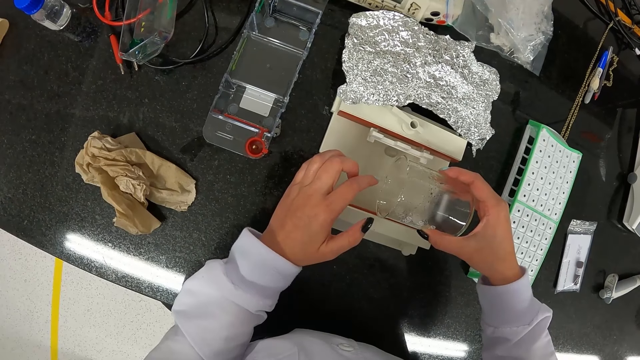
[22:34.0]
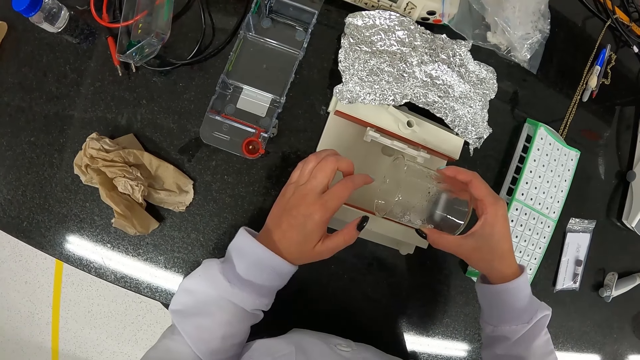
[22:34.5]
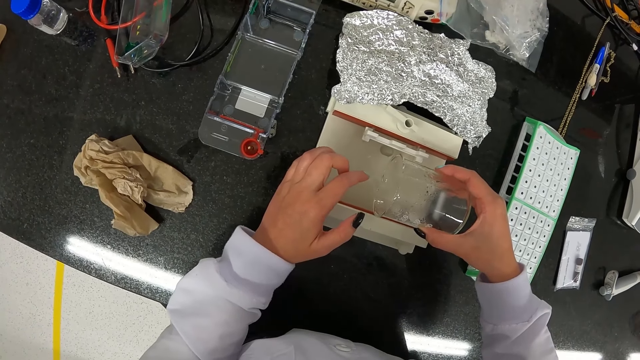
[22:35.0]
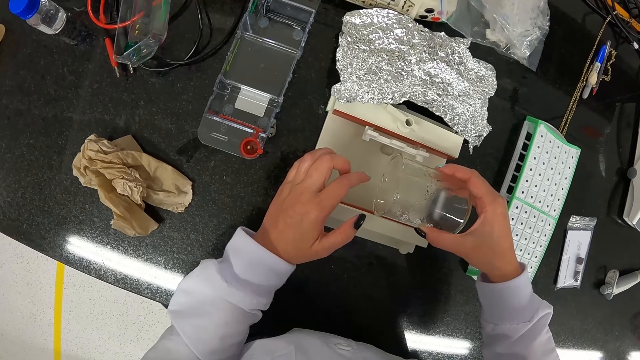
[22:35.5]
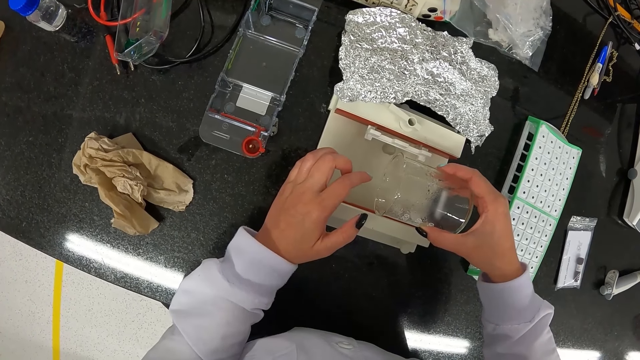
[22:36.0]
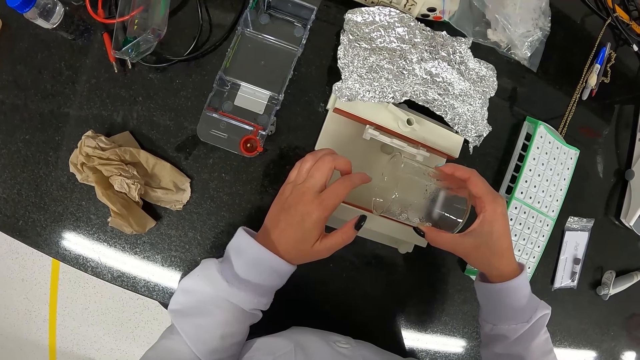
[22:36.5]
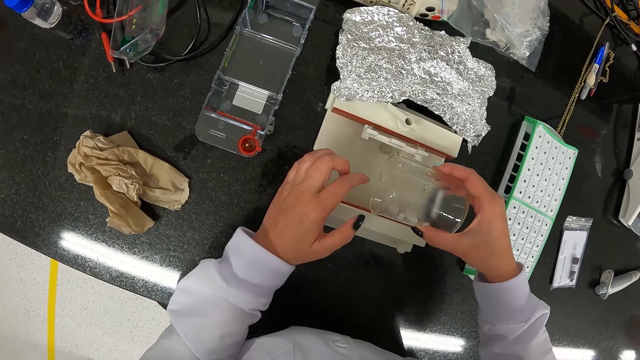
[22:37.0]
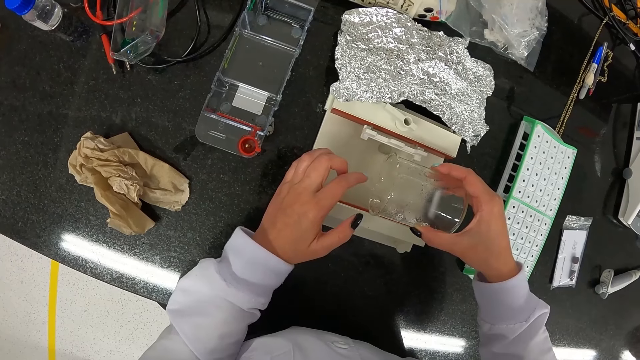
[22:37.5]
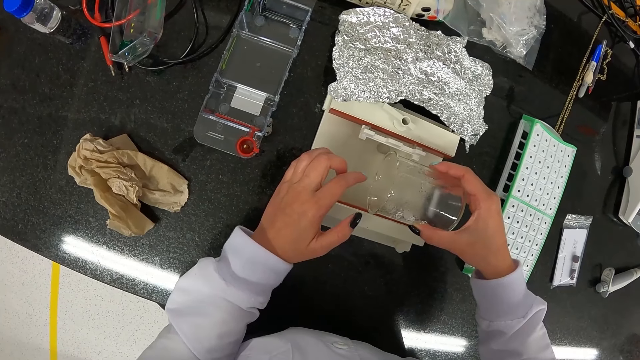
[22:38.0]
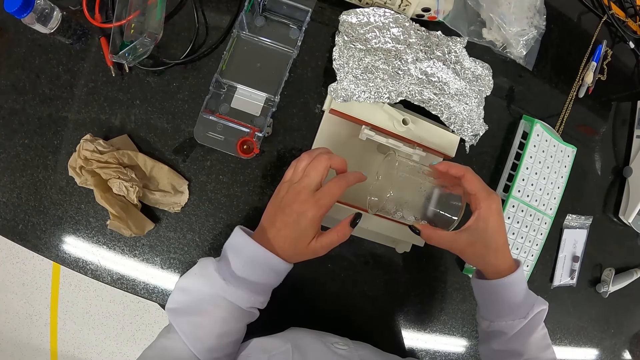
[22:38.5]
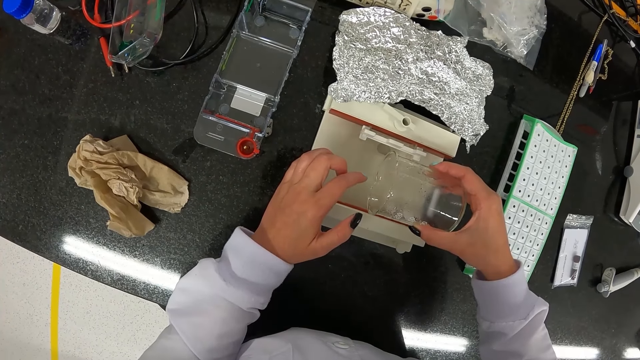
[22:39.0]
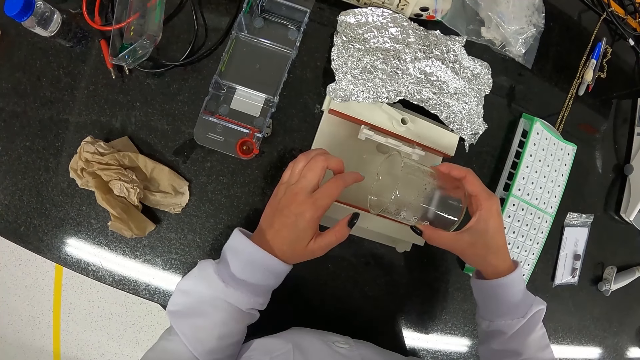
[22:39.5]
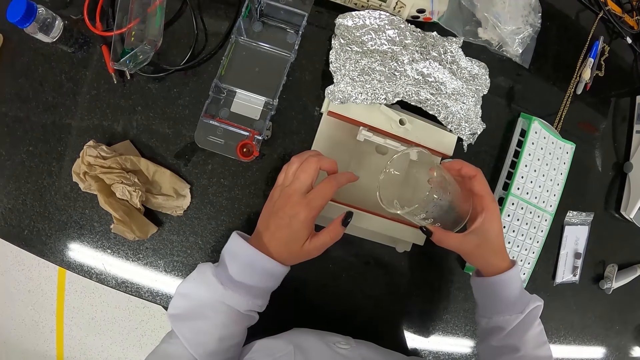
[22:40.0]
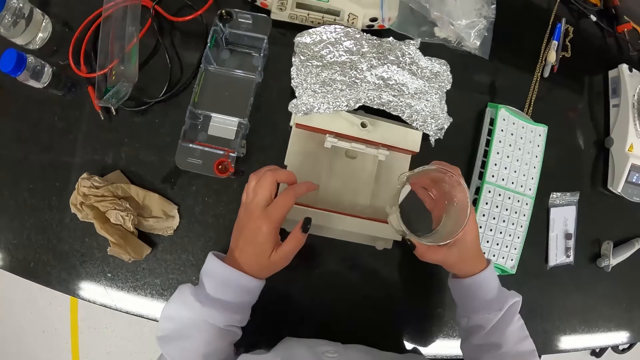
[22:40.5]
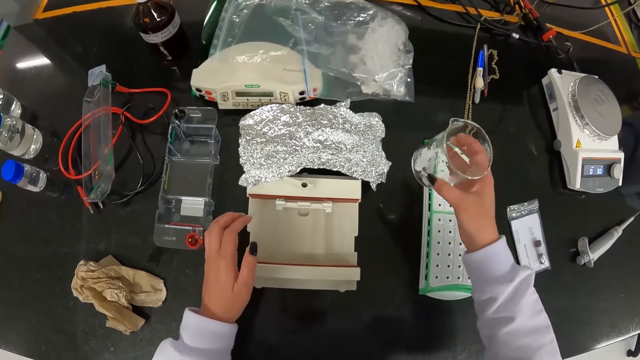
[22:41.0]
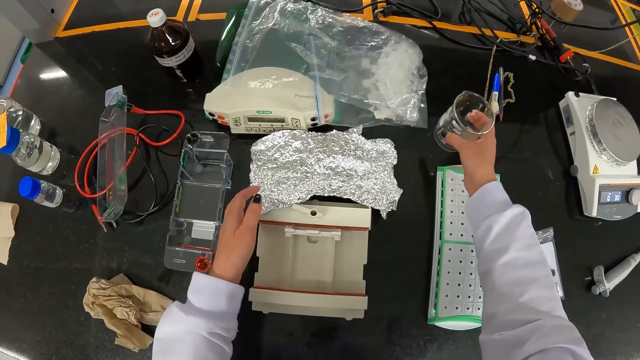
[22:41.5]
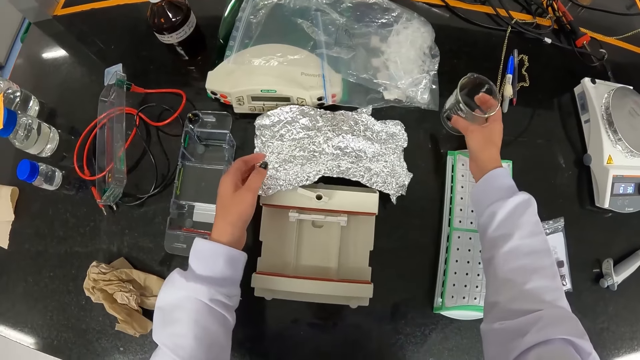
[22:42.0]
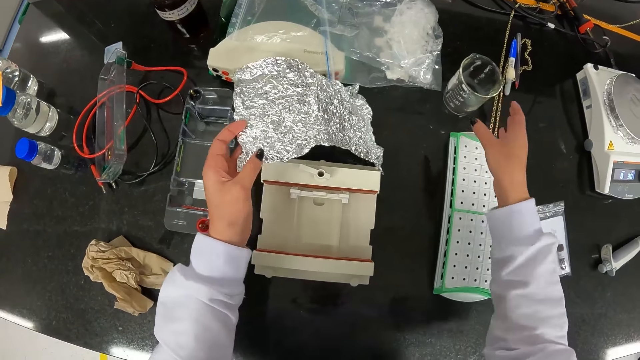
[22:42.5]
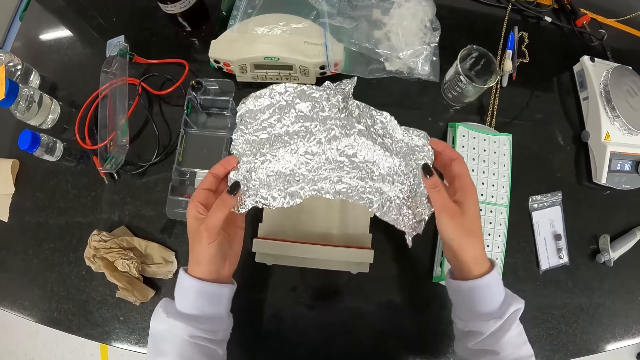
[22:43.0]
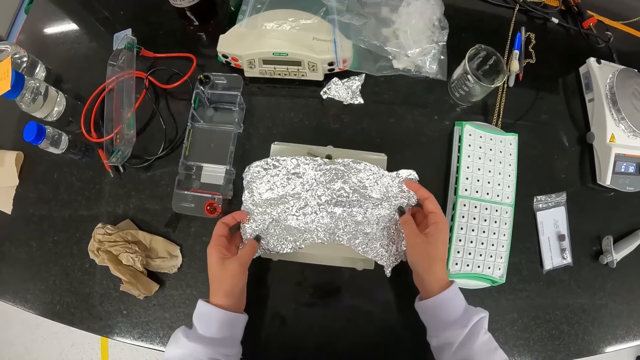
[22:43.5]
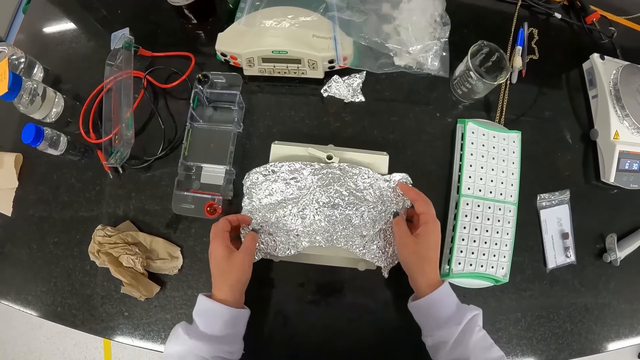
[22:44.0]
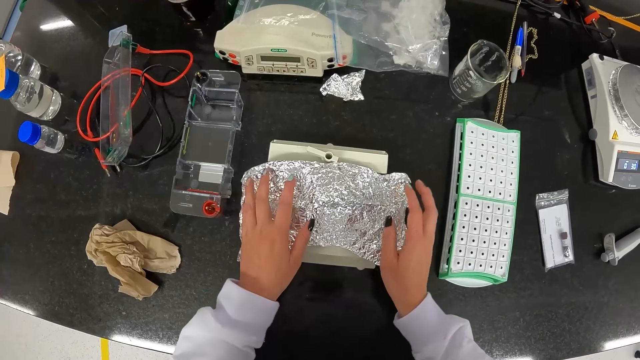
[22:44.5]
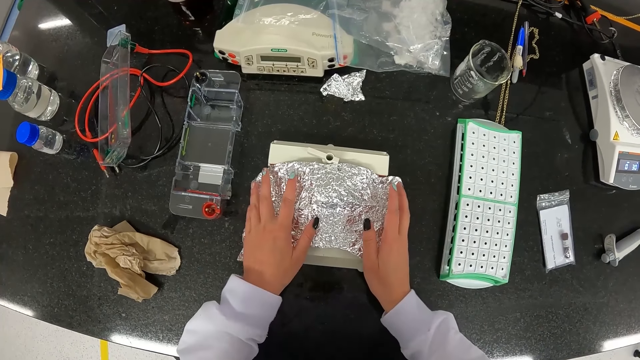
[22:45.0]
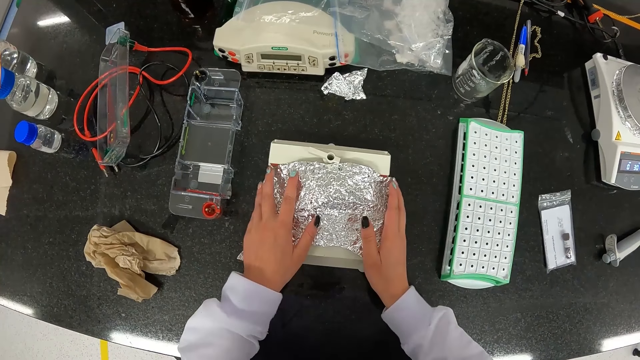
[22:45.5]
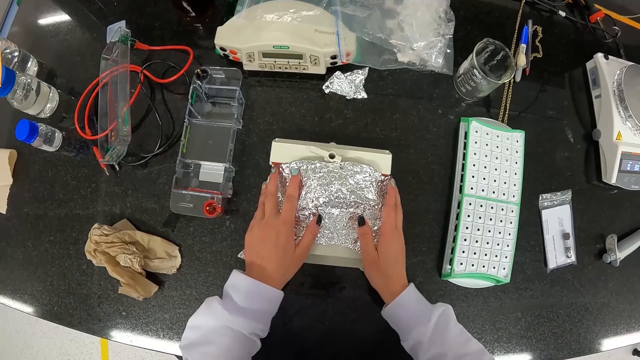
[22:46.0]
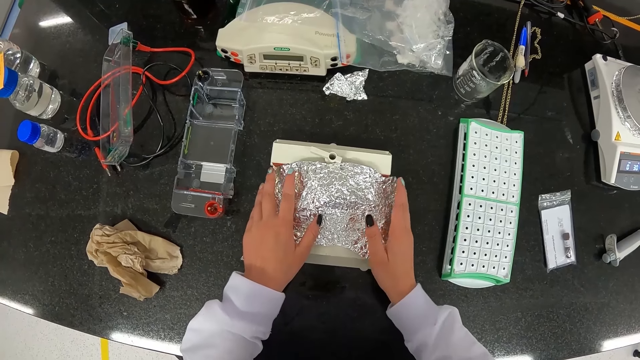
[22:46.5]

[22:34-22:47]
The camera wearer places the beaker on the table with her right hand. She picks up the foil paper on the table with both hands. She covers the gel caster on the table with the foil in both hands.

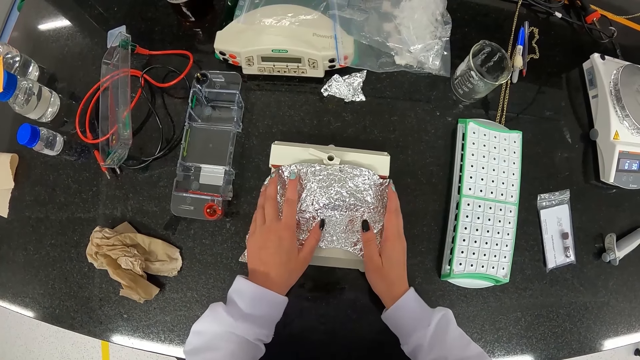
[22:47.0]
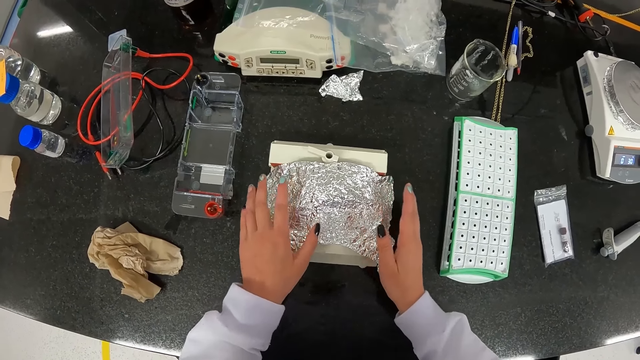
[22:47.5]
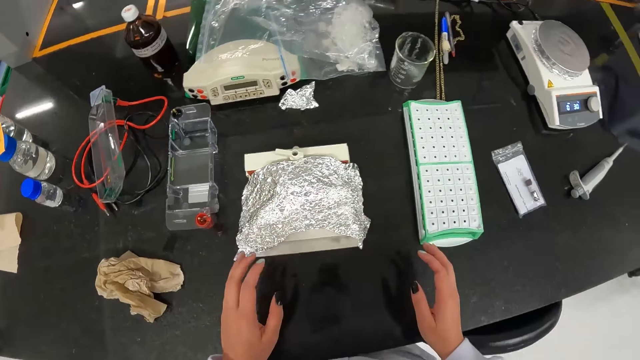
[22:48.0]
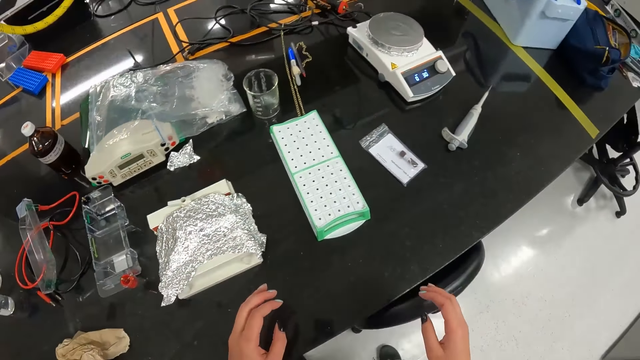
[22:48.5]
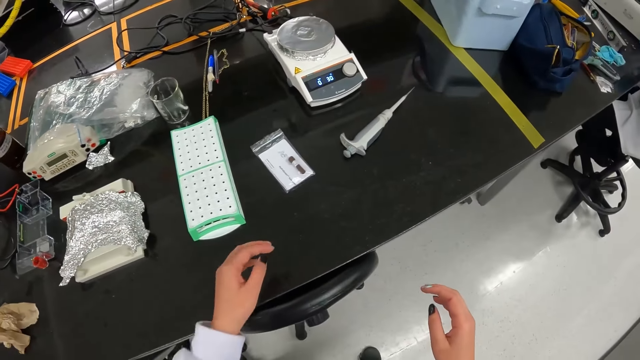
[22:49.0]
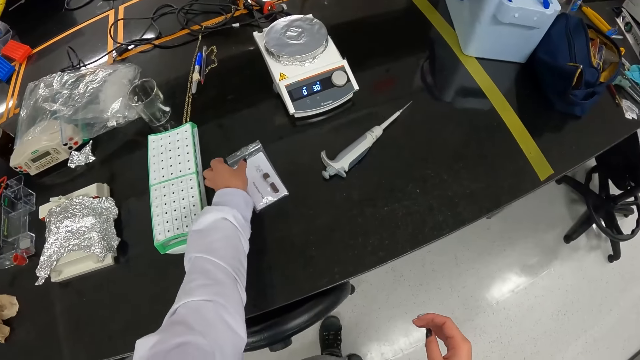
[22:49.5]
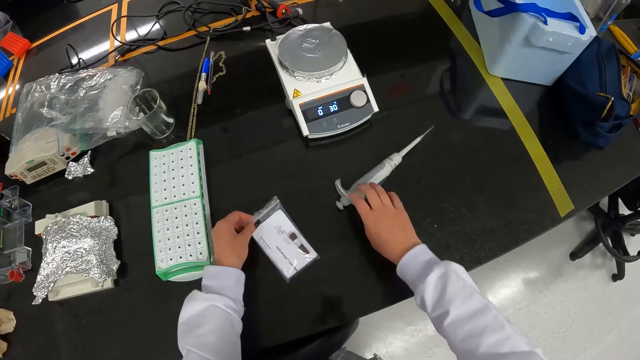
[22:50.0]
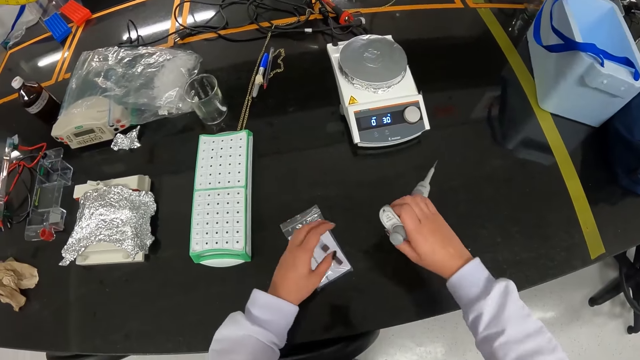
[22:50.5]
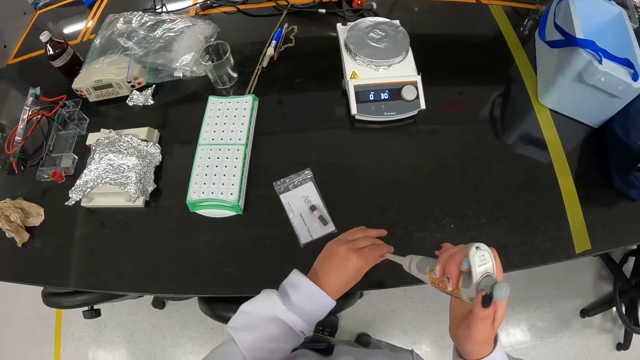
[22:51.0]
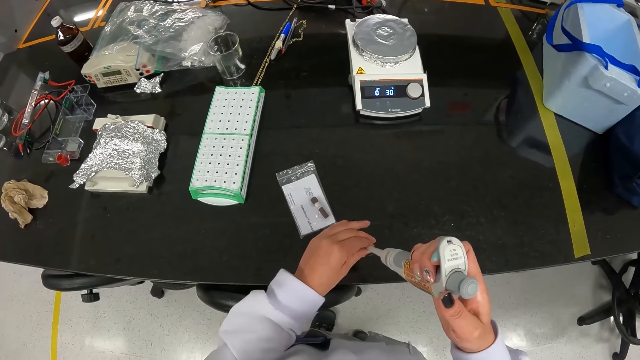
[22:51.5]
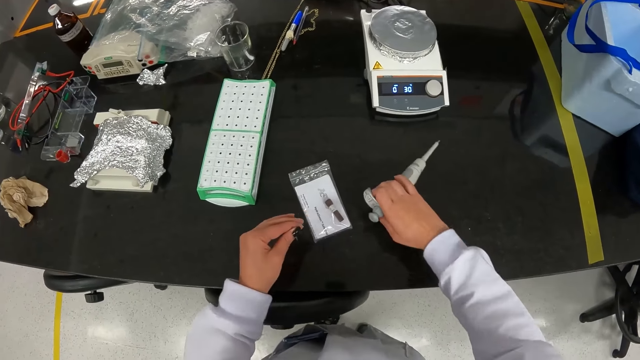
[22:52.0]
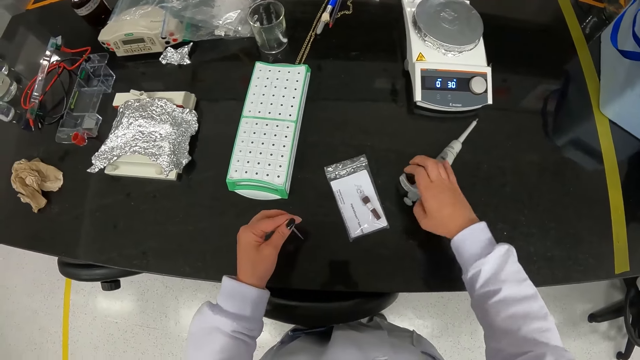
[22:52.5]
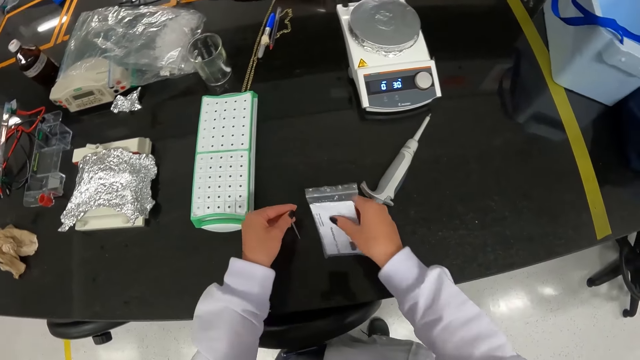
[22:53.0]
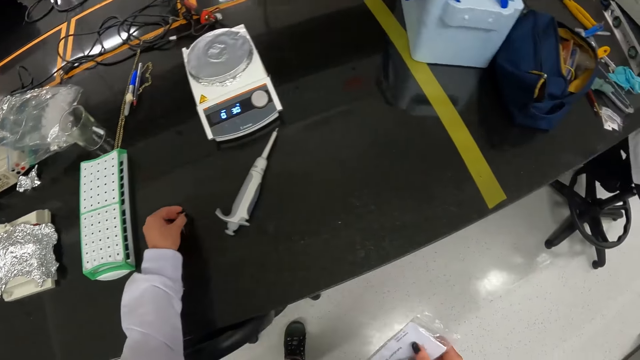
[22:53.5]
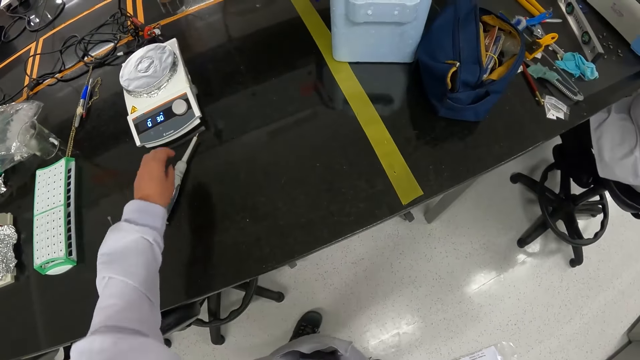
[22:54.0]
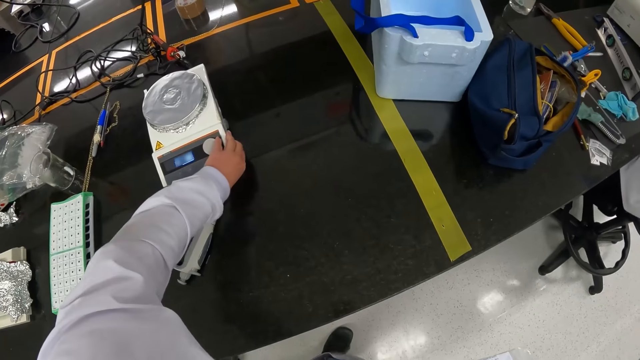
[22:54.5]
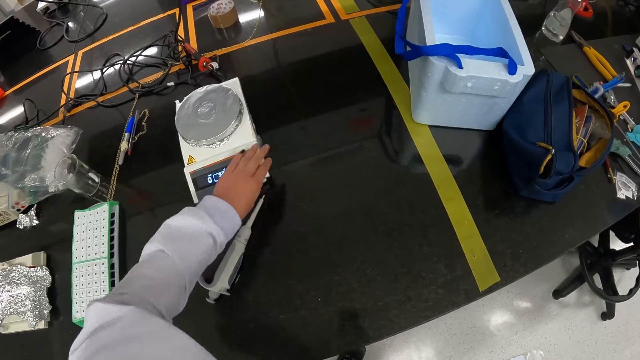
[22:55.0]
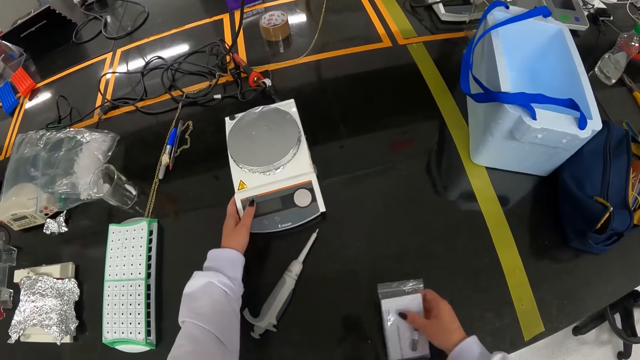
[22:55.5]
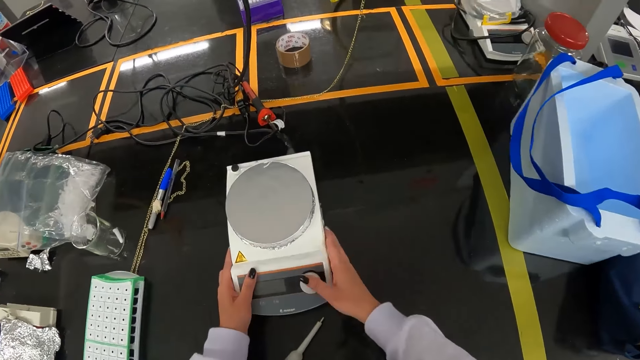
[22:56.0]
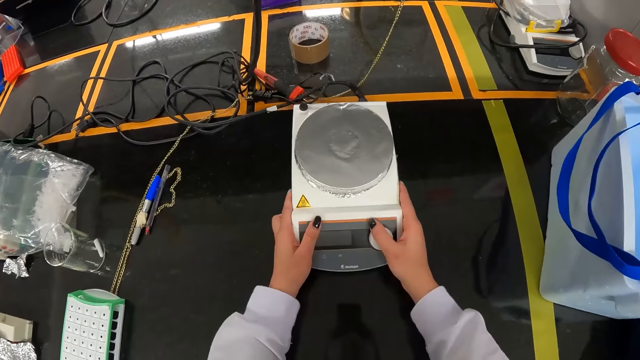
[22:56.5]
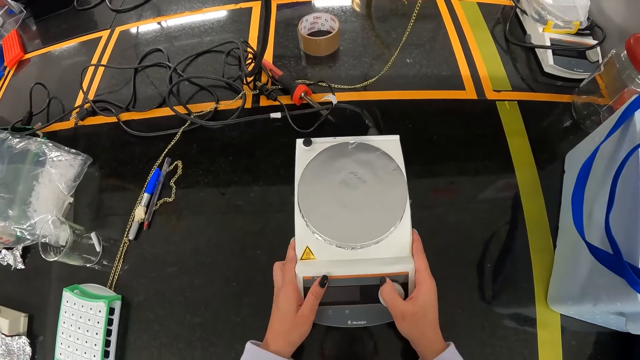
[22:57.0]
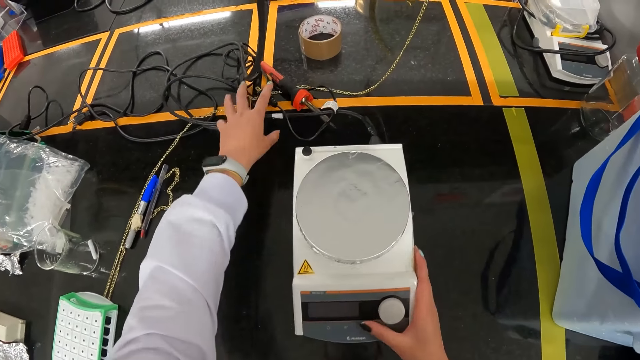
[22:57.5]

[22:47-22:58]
The camera wearer adjusts a pouch or plastic bag on the table with her left hand. She moves beside the table. She holds the plastic bag. She picks up a micropipette on the table with her right hand. She removes the tip of the micropipette in her right hand with her left hand. She puts the micropipette in her right hand on the table. She picks up the pouch on the table with her right hand. She puts the micropipette tip in her left hand on the table. She turns off a magnetic stirrer on the table with her left hand. She touches a weighing scale. She puts the pouch in her right hand on the table. She adjusts the magnetic stirrer on the table with both hands.
